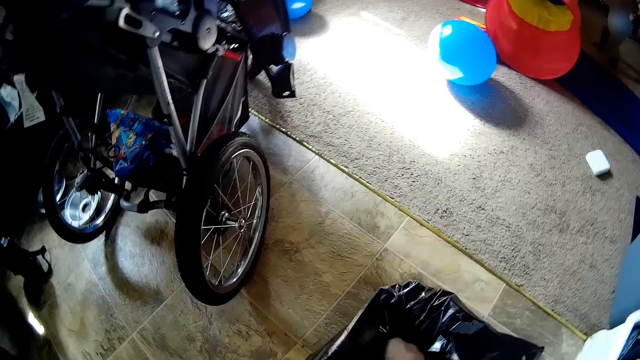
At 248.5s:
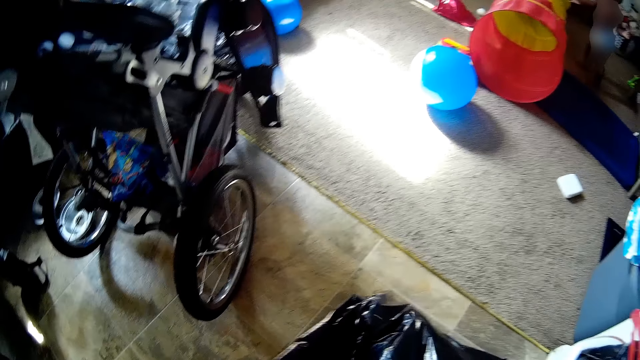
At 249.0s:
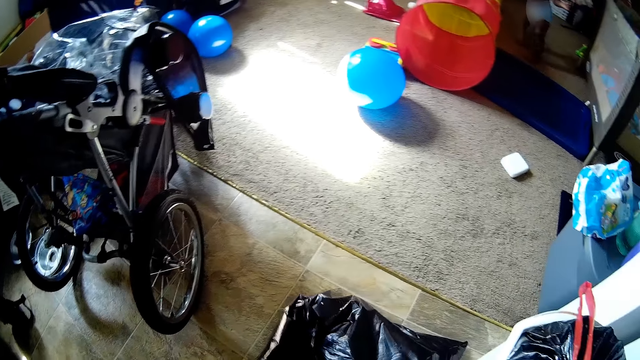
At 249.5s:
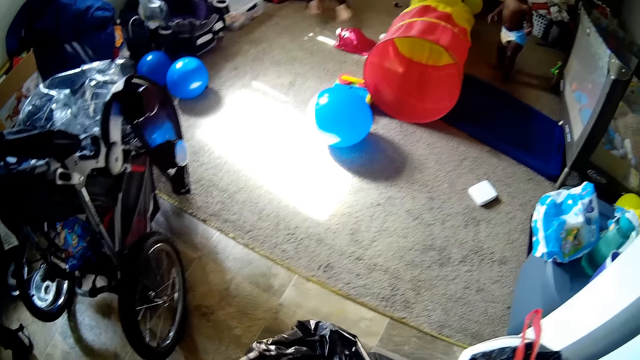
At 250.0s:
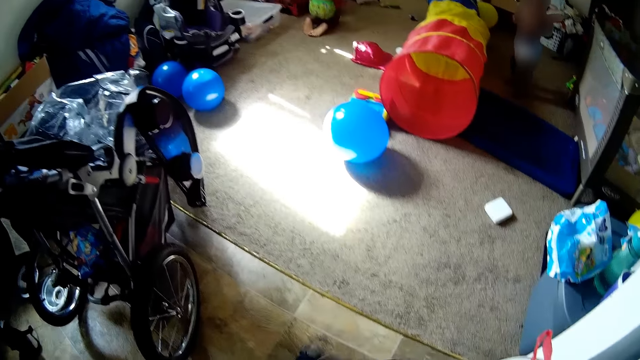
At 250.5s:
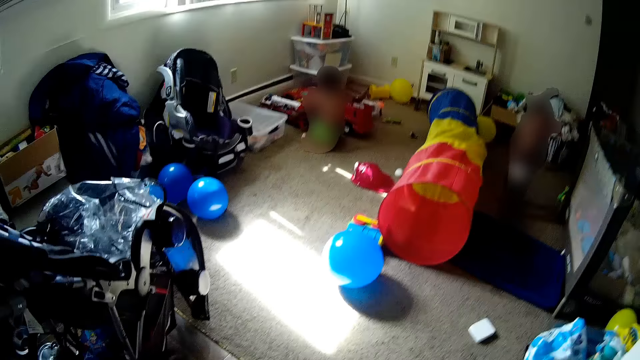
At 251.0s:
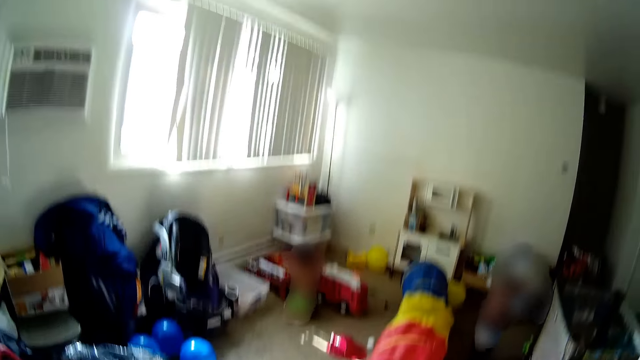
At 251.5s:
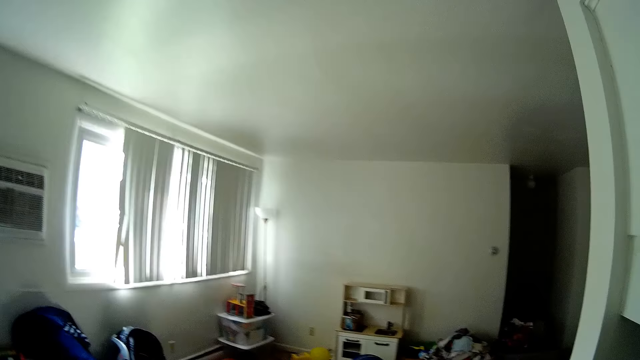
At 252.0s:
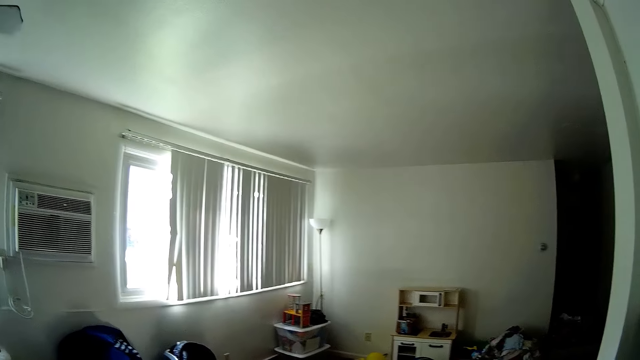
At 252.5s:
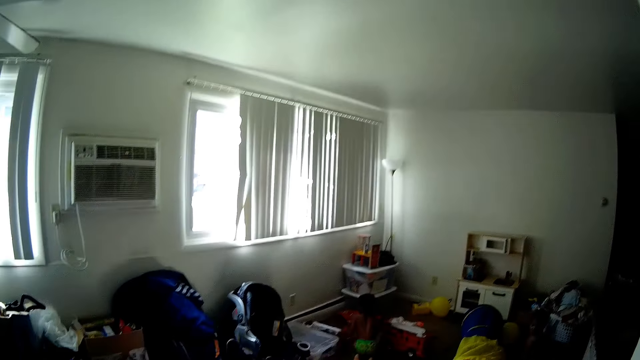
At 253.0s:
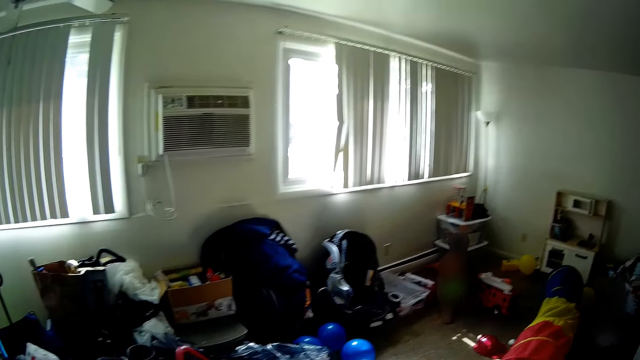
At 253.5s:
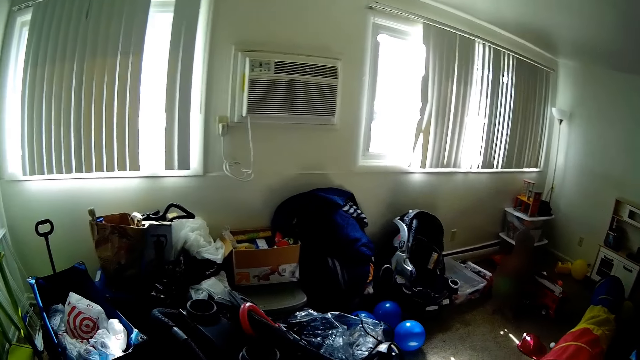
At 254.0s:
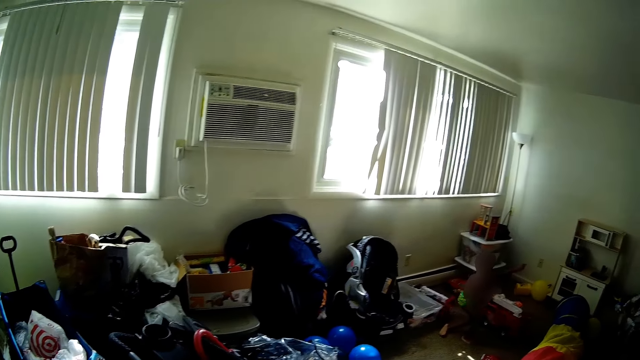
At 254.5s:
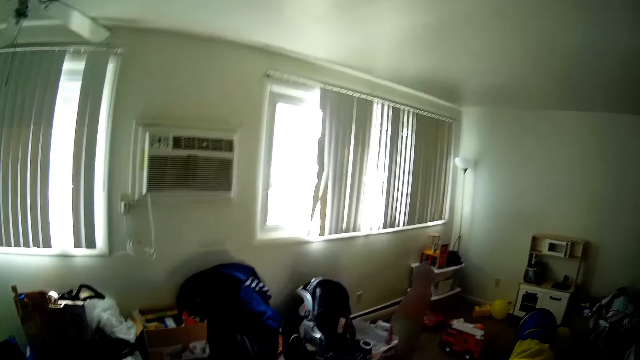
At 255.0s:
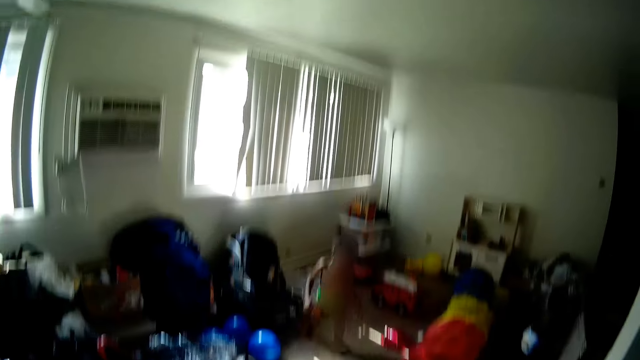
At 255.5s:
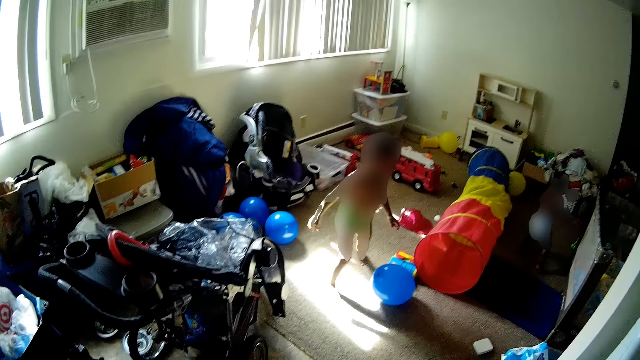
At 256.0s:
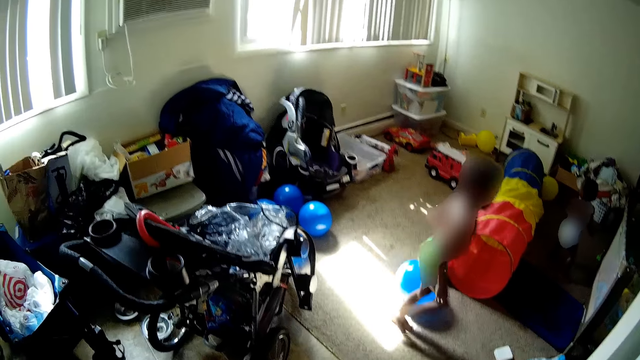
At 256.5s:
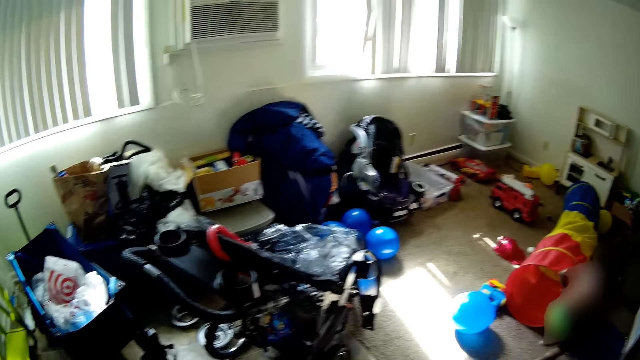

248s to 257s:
The camera wearer interacts with a baby.

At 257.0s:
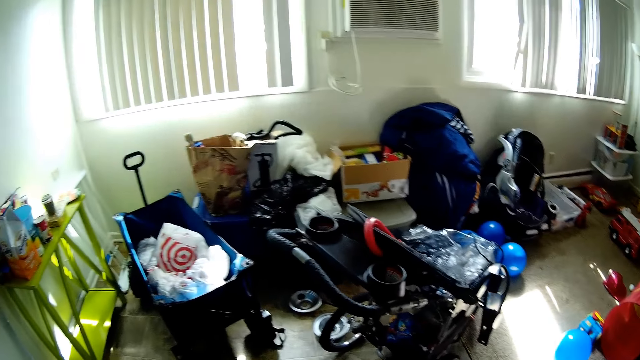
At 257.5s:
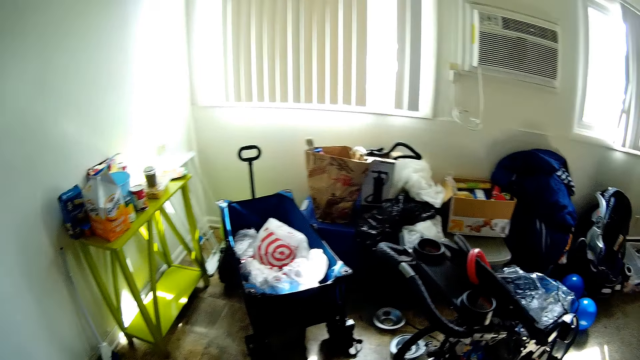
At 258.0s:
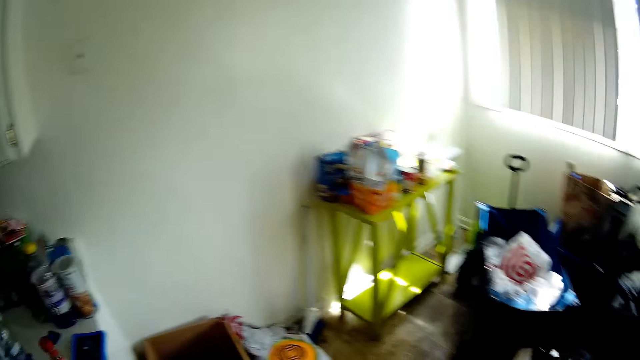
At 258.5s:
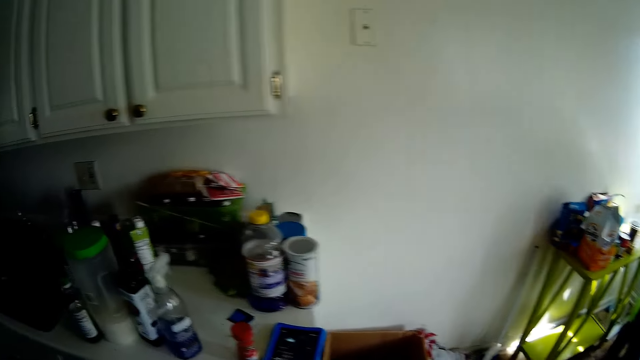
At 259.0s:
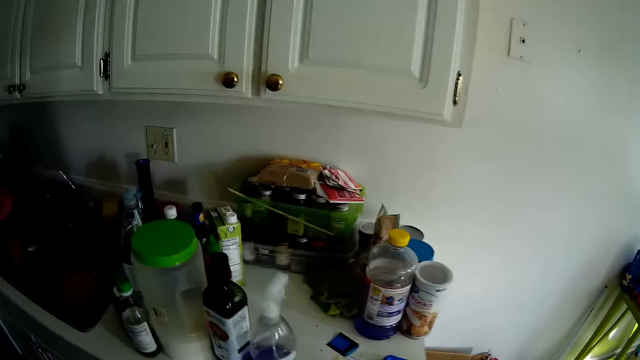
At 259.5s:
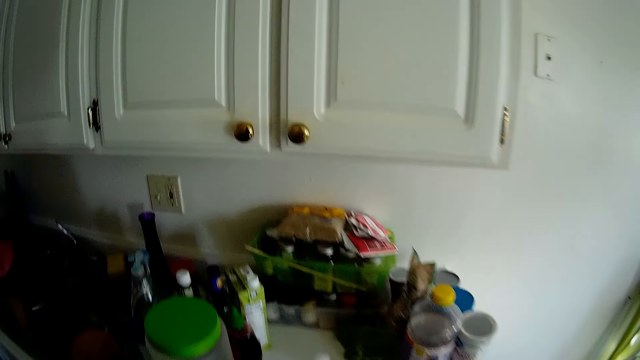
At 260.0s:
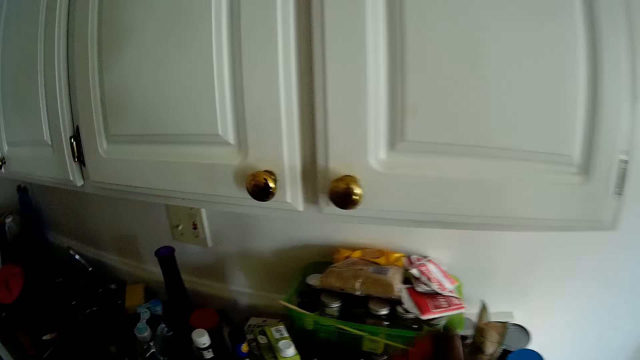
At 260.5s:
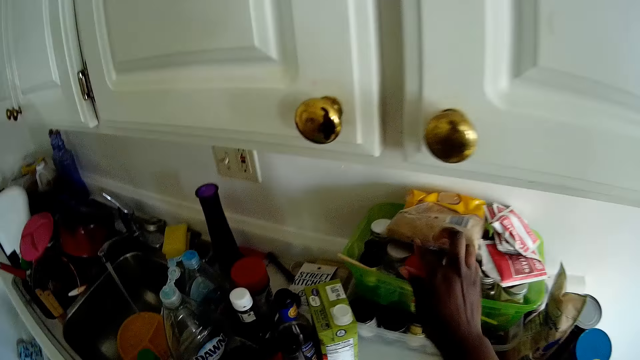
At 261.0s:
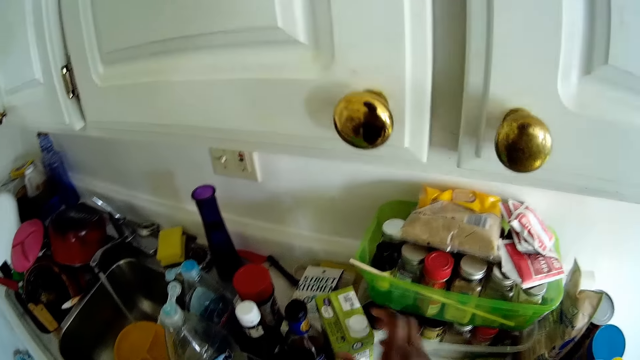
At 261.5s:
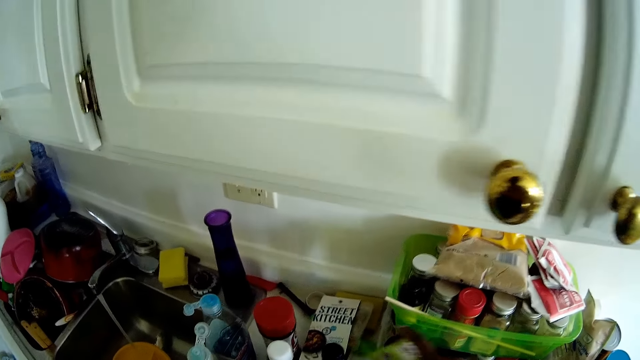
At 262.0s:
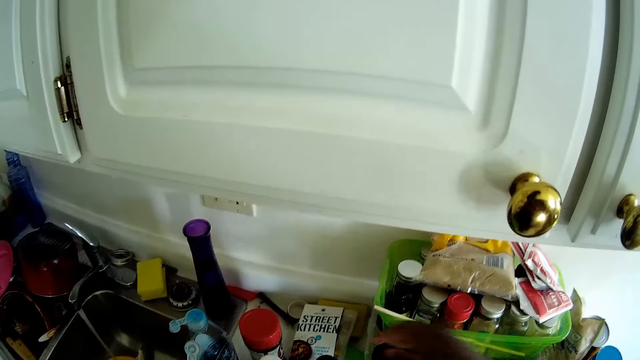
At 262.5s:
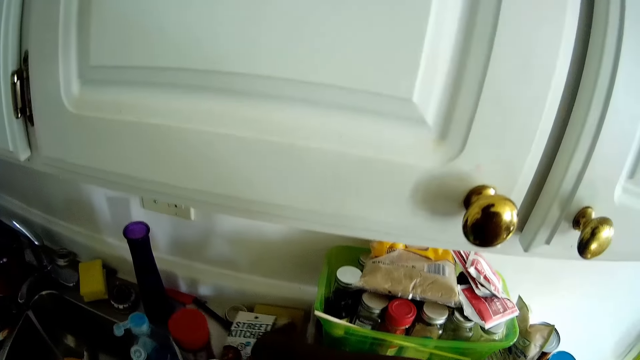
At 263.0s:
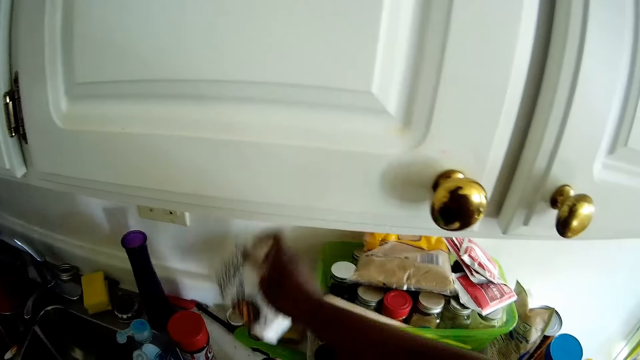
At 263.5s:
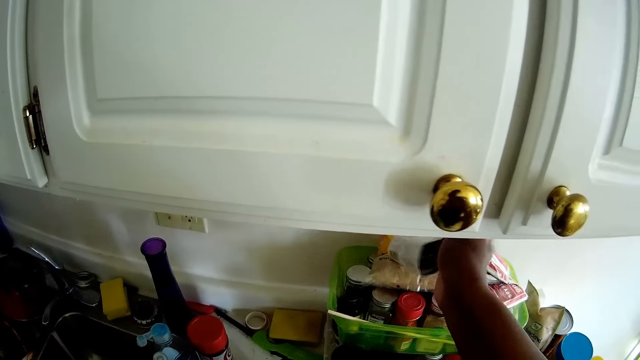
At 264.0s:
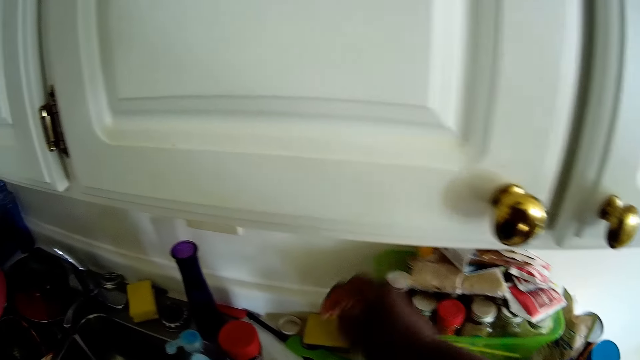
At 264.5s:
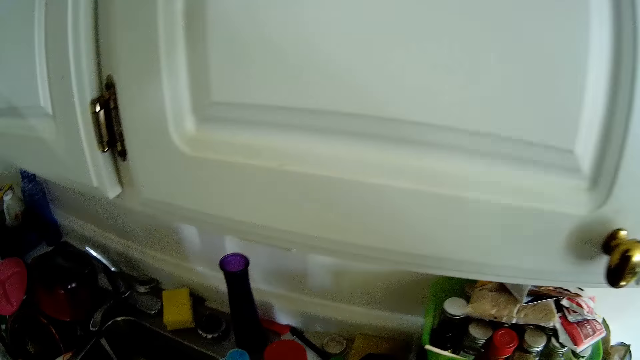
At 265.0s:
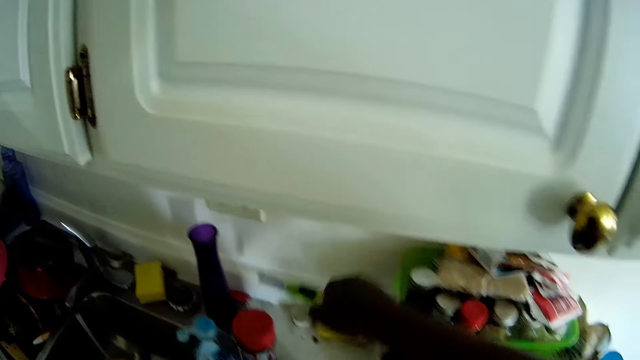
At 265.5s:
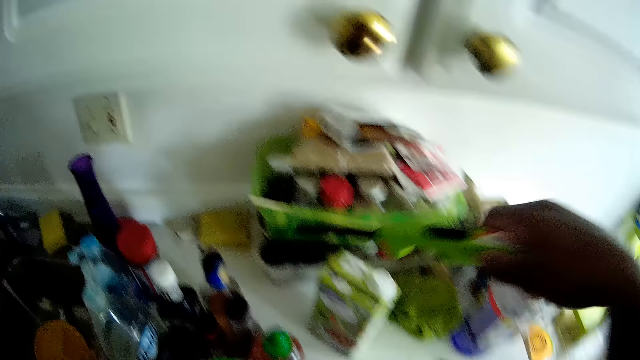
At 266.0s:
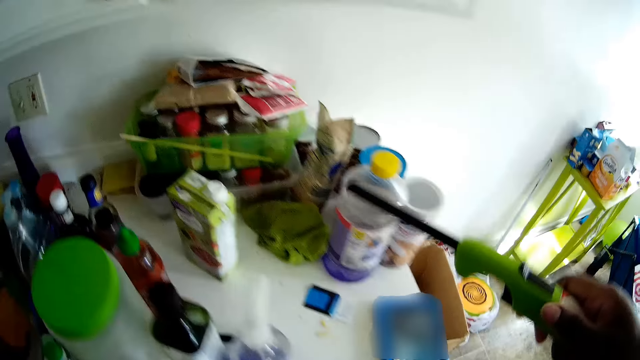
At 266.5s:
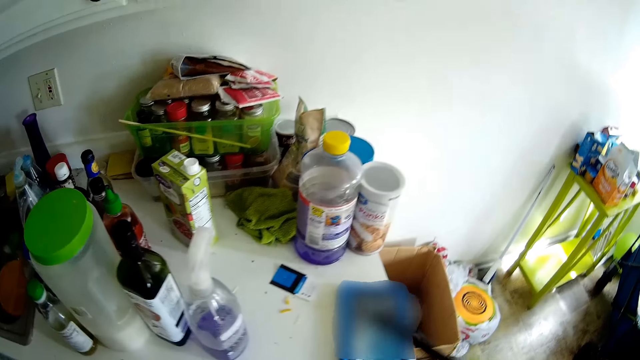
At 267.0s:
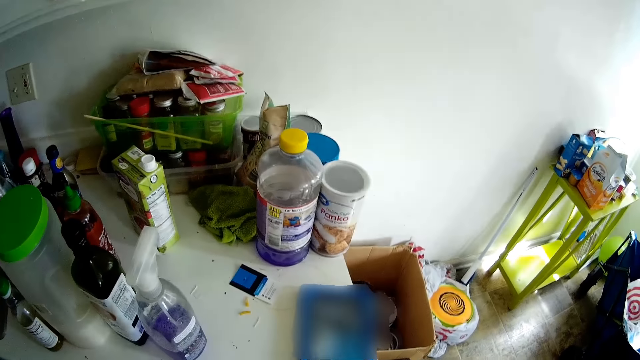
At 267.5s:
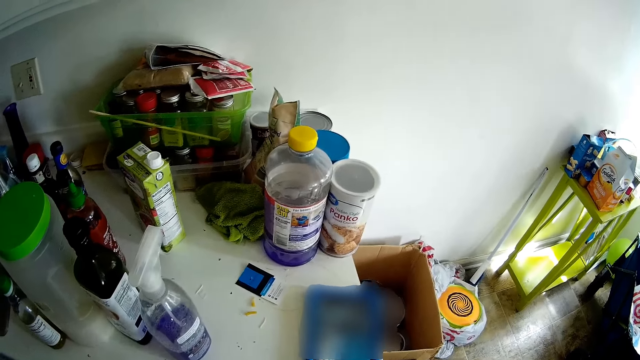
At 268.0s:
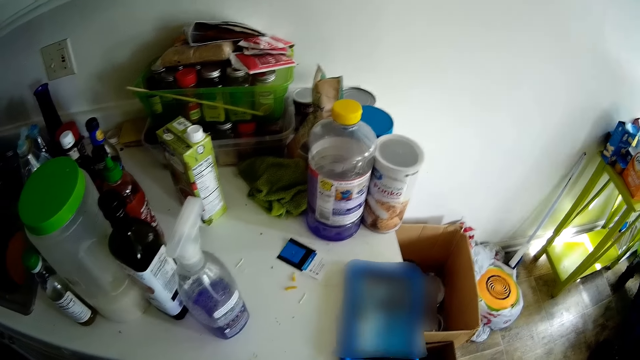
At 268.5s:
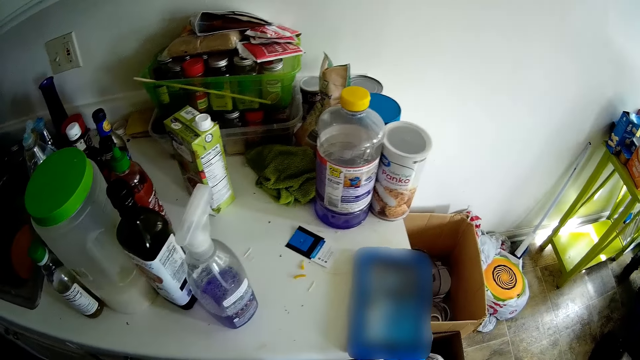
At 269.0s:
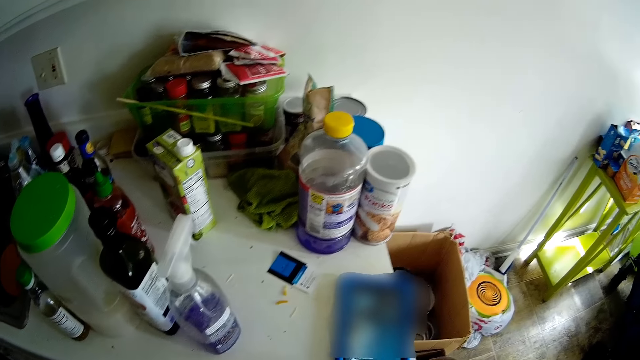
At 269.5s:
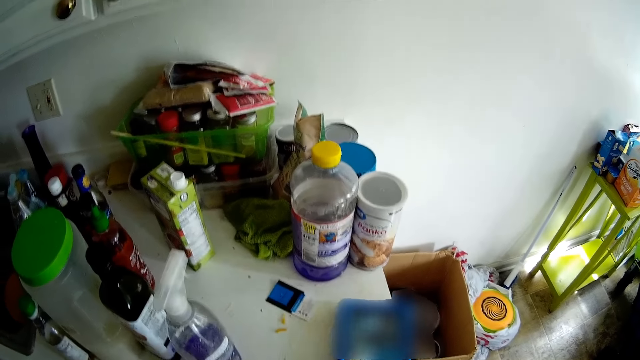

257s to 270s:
The camera wearer converses with someone. She drops a bottle of sauce inside a basket with her right hand. She puts the tin down. She arranges the box. She picks up a pack of sauce from the cabinet with her right hand. She drops the pack of sauce on a pack of sauce with her right hand. She picks up a lighter from the cabinet with her right hand. She looks at her phone.
